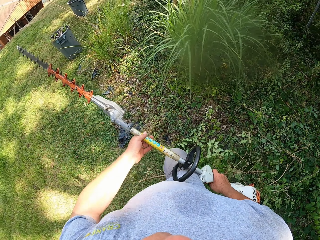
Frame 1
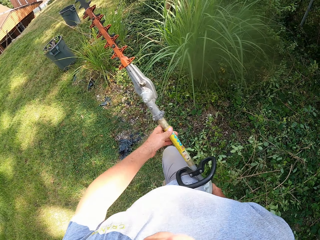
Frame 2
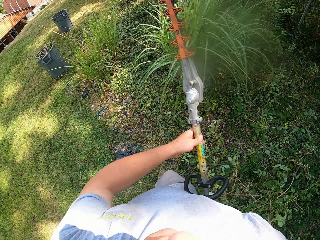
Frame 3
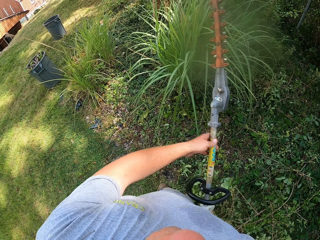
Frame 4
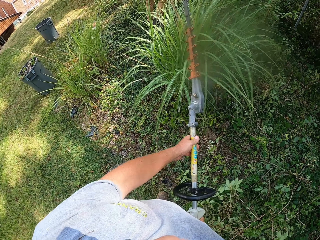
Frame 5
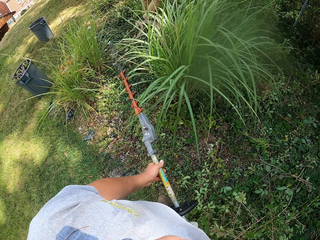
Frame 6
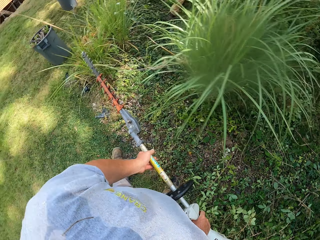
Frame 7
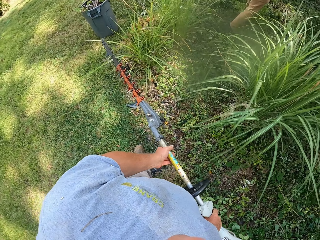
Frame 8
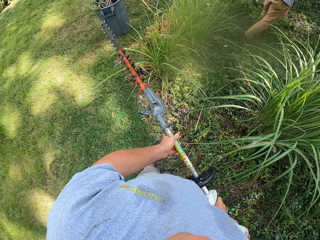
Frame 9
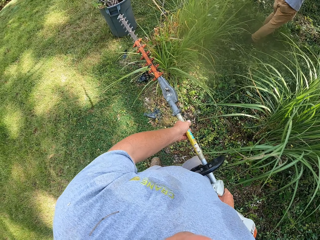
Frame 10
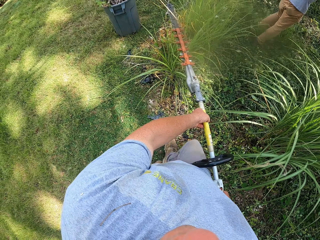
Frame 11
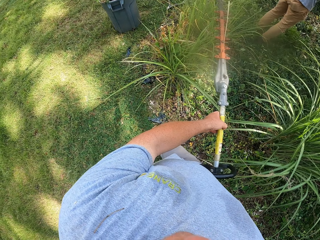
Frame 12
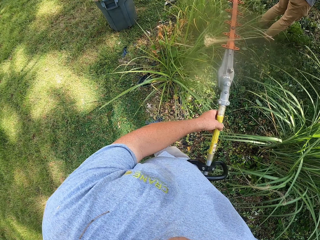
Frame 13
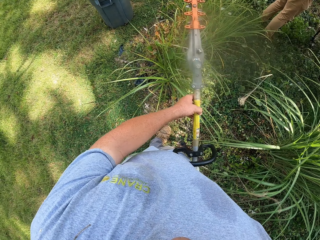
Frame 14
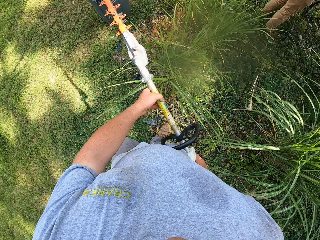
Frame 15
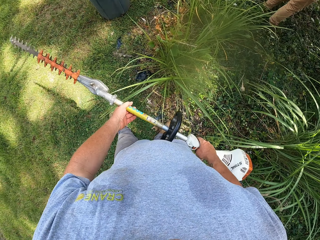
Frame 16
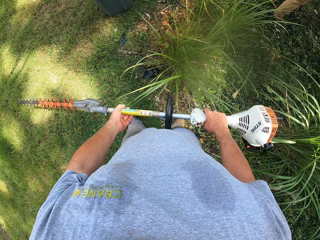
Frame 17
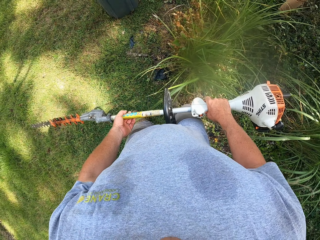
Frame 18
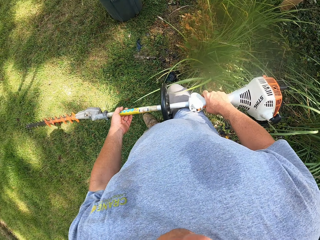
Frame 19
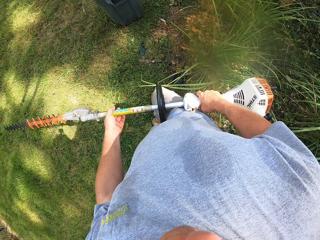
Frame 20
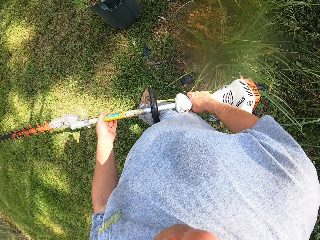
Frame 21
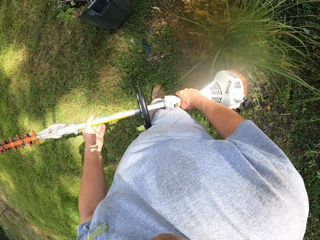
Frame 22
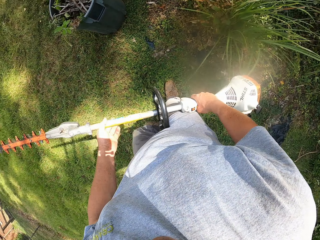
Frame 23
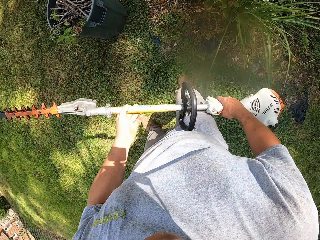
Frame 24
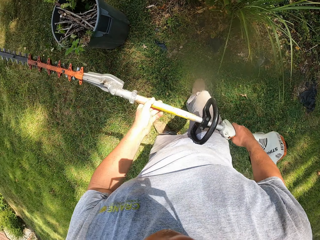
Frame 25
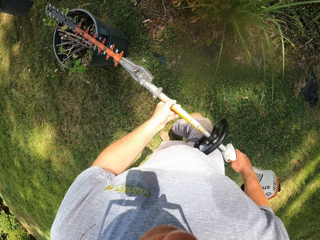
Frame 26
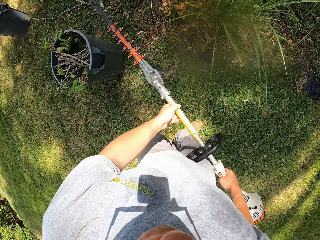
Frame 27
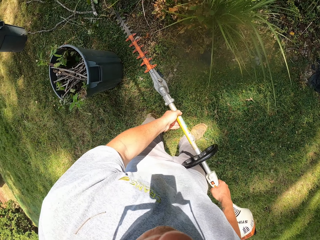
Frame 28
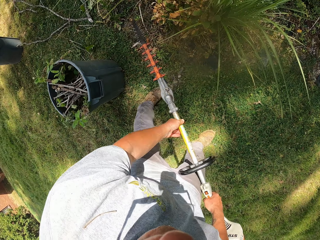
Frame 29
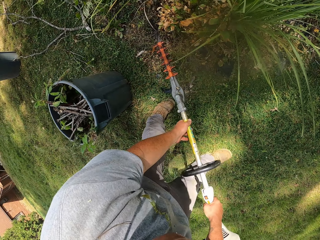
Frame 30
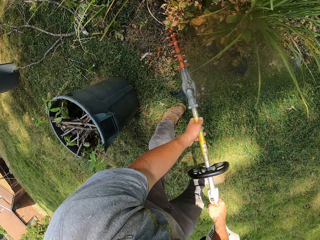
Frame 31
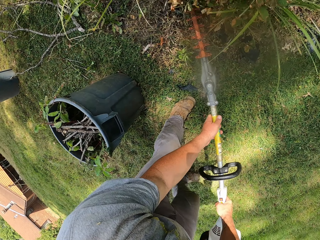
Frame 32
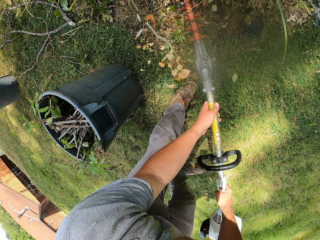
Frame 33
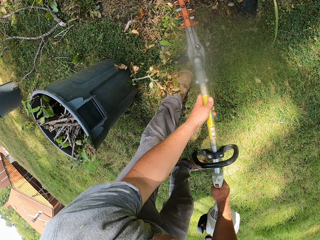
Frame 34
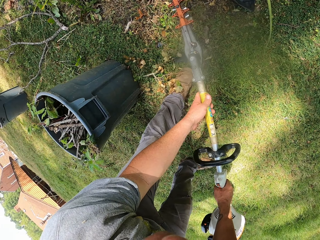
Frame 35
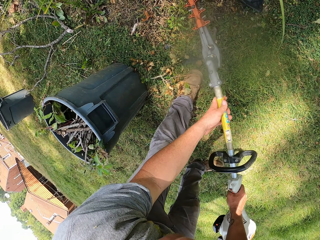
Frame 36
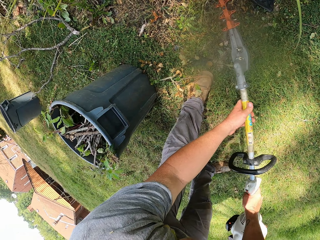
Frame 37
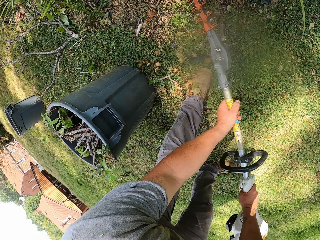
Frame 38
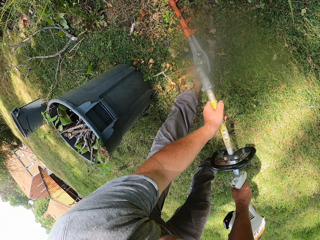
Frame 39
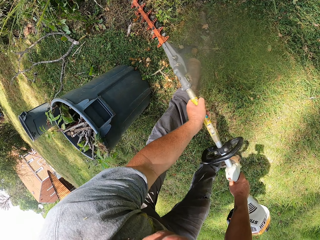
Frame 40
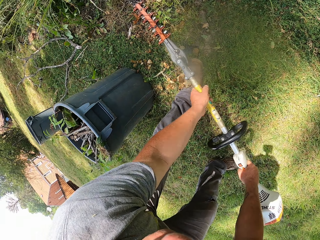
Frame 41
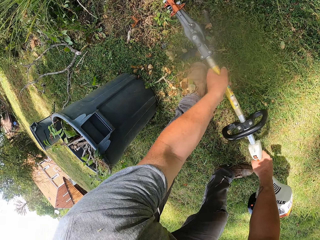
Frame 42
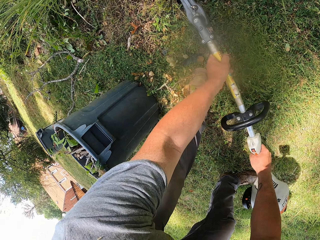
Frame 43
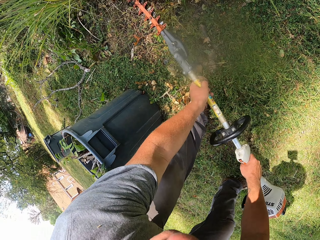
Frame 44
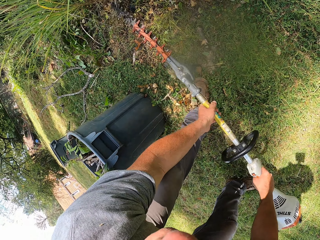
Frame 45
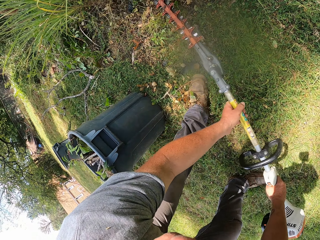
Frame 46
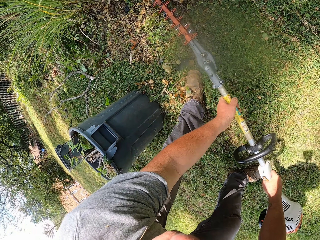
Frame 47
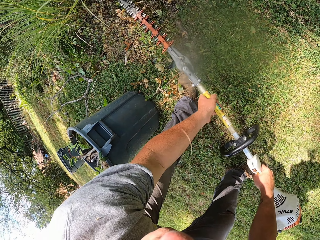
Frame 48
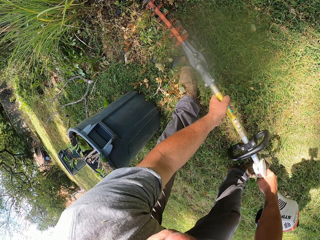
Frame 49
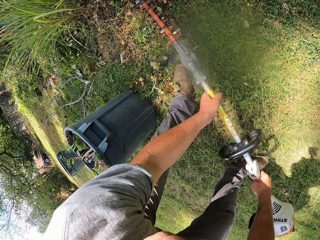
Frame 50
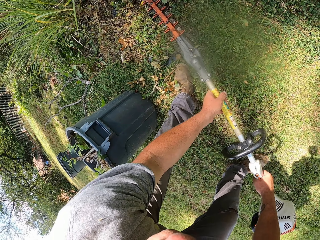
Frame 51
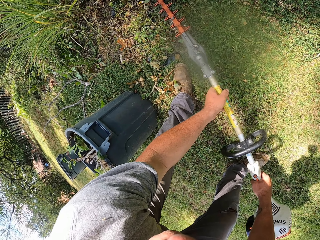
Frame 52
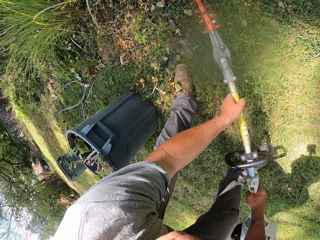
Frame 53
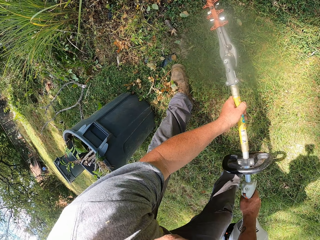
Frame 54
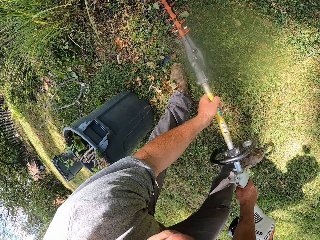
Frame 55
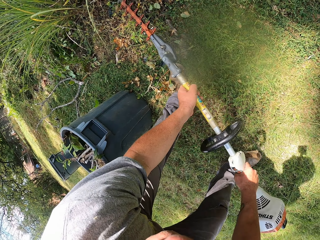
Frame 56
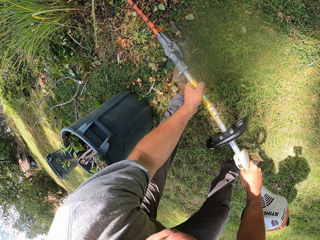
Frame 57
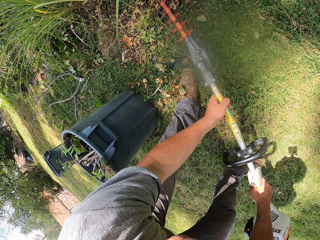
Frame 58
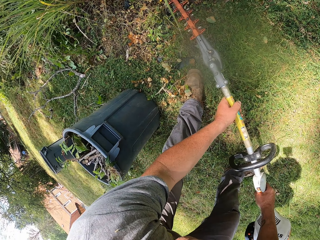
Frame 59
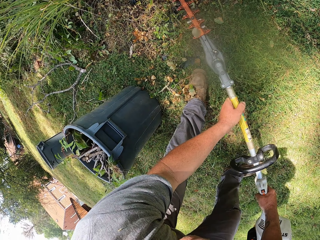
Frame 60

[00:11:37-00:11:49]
The camera wearer hits leaves with a hedge trimmer. They trim the leaves with the hedge trimmer.

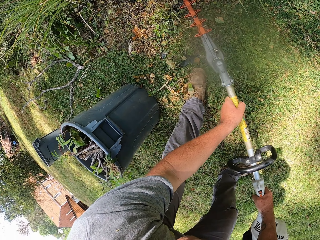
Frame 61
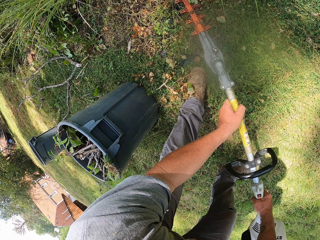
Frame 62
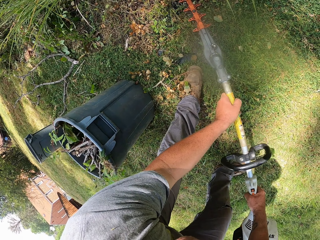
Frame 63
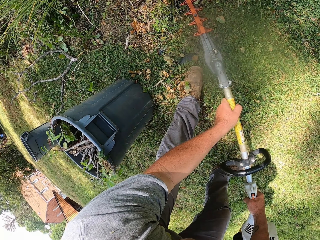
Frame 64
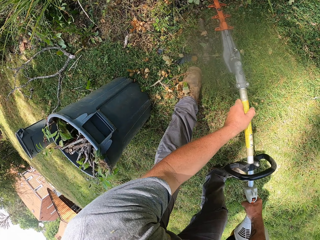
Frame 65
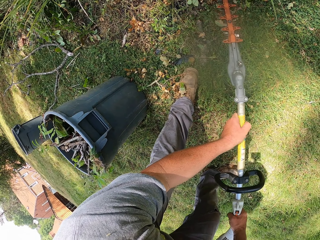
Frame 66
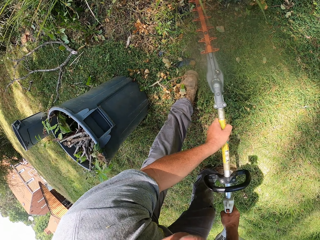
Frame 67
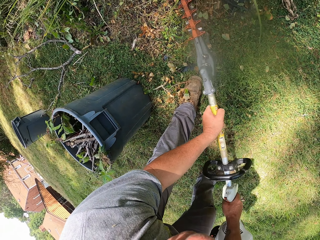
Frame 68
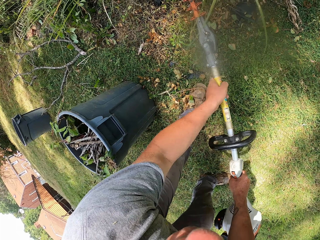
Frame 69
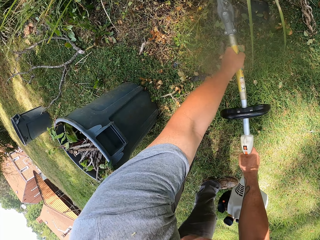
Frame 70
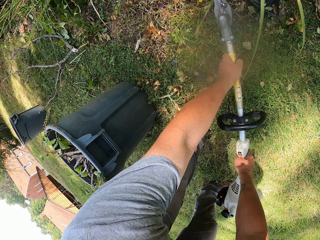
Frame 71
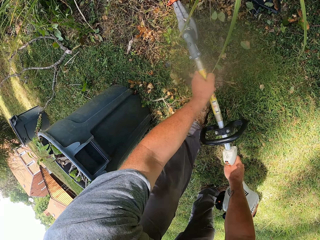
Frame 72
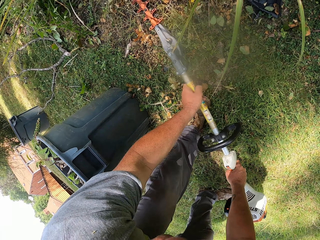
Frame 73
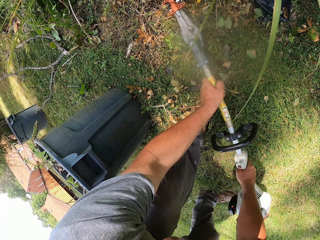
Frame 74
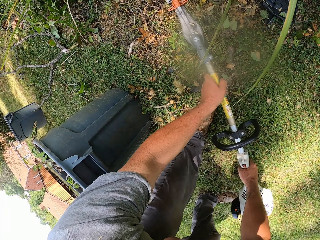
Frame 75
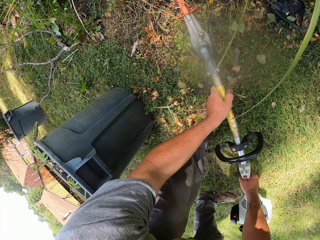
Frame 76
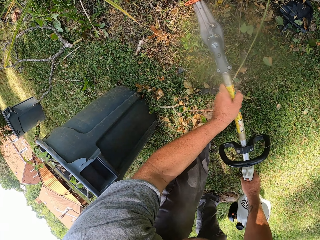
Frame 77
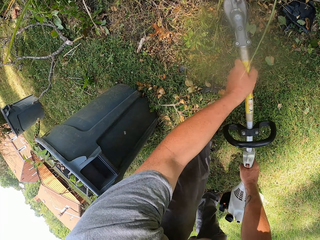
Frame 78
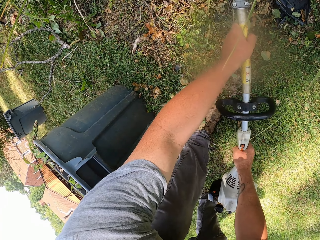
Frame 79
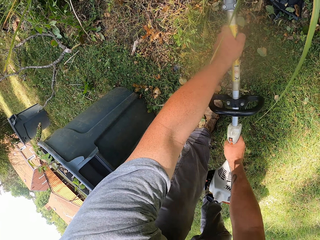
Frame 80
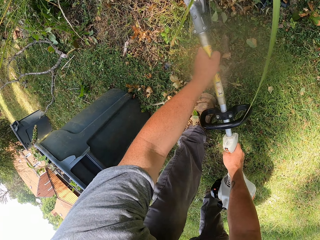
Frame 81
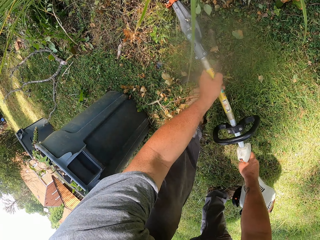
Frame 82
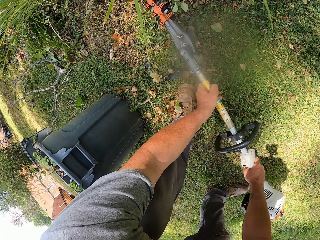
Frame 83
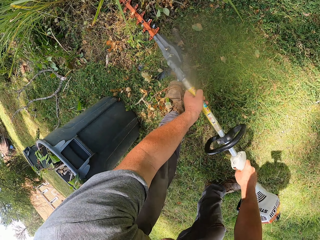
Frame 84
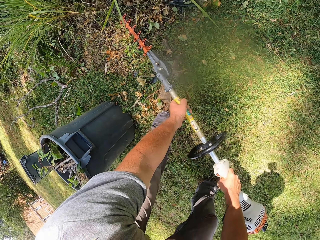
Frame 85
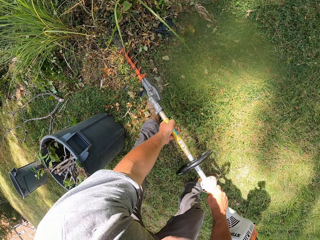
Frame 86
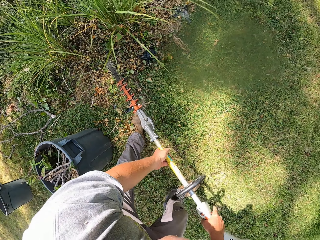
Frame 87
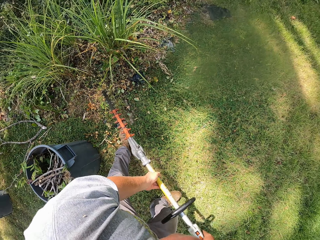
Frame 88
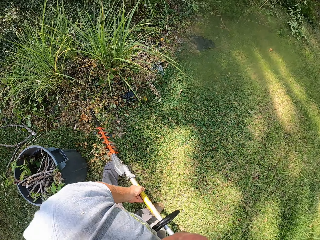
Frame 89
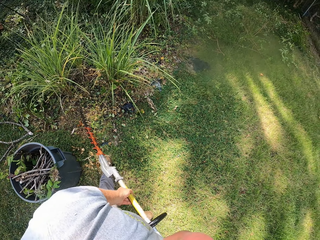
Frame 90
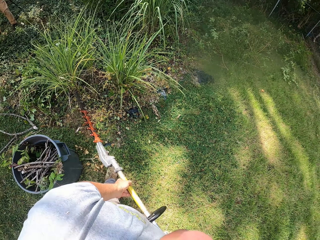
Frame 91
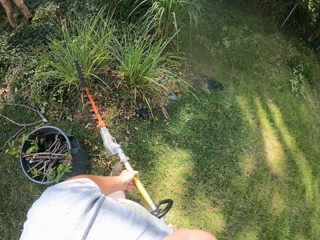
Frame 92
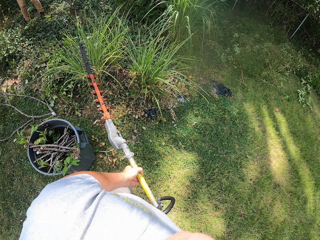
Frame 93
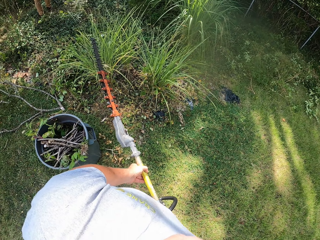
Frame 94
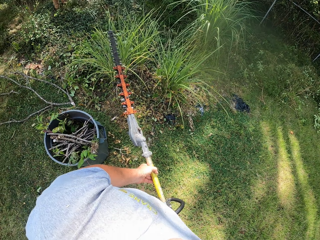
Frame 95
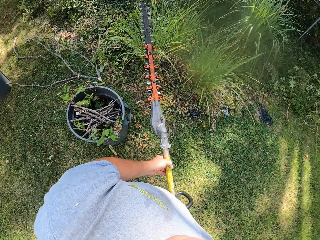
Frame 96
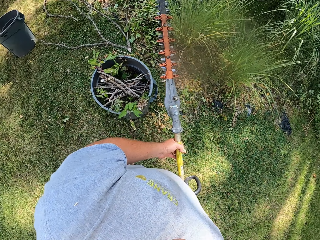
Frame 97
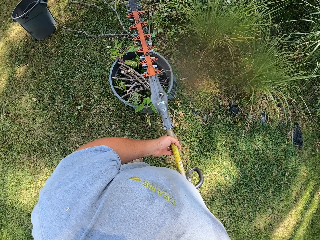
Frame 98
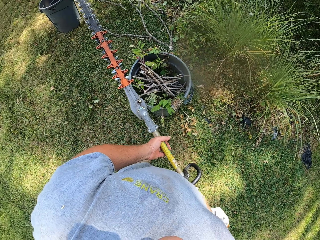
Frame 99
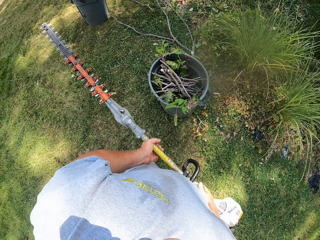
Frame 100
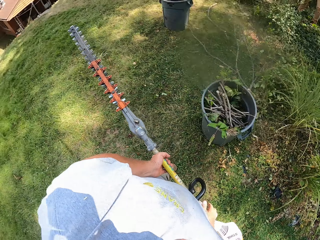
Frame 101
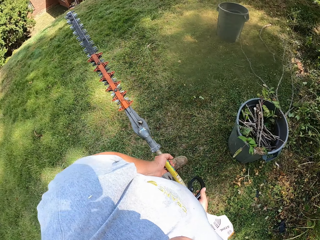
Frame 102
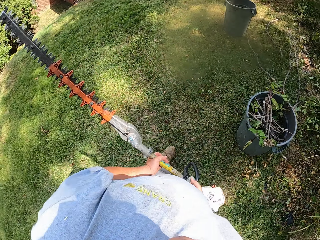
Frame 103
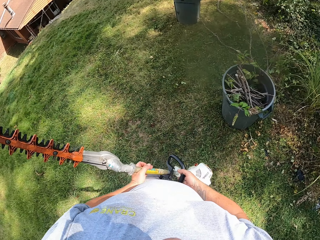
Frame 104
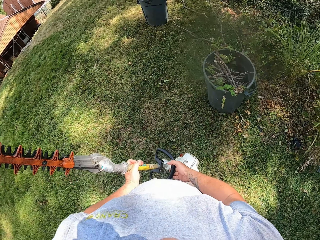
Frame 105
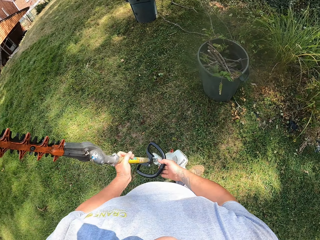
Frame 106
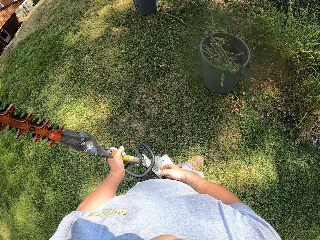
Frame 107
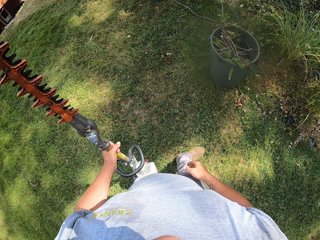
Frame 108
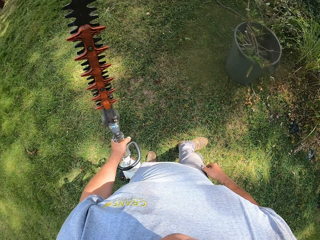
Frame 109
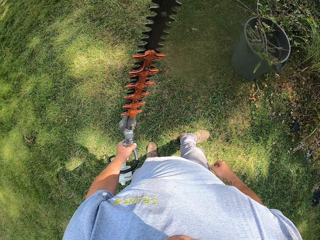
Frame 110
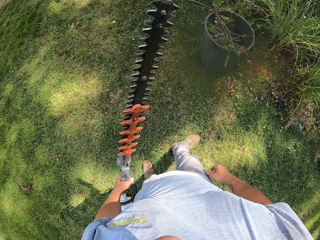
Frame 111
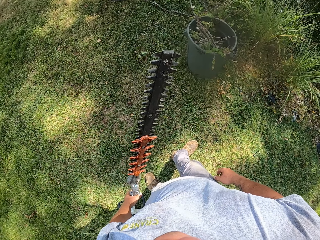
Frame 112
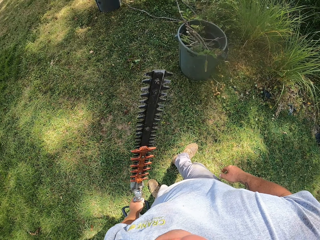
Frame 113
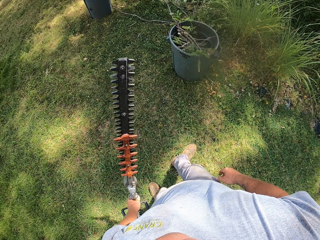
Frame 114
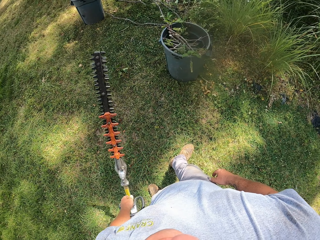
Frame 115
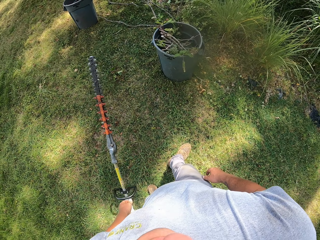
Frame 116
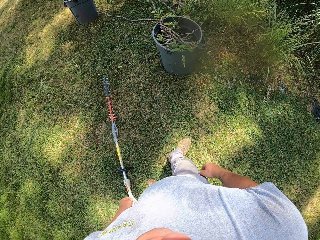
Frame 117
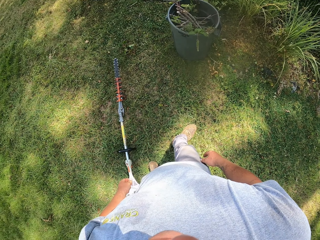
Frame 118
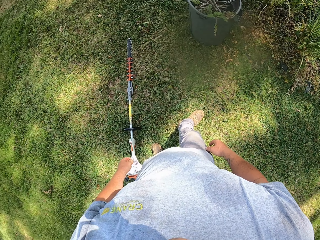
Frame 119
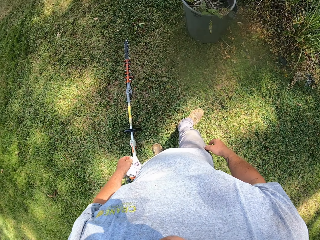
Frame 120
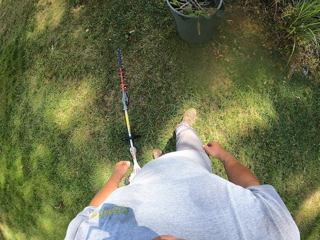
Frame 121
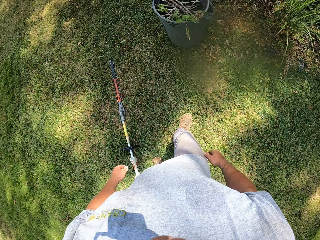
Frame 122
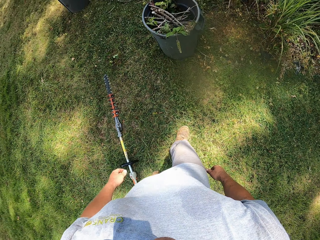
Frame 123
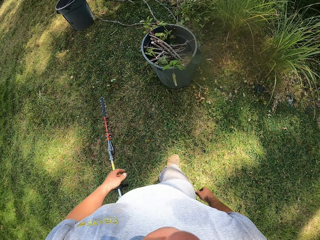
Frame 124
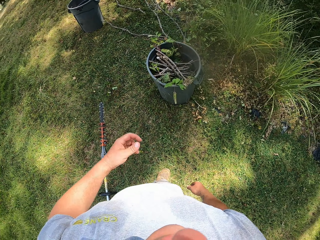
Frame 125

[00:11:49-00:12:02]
The camera wearer holds a hedge trimmer with the left hand. They drop the hedge trimmer. They throw the hedge trimmer to the ground.
